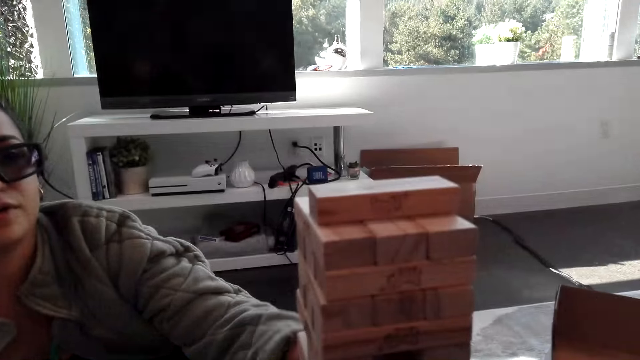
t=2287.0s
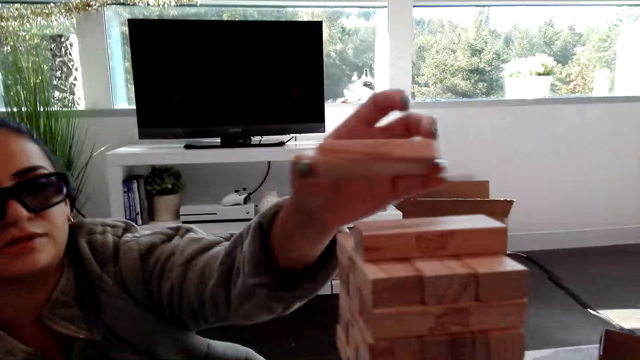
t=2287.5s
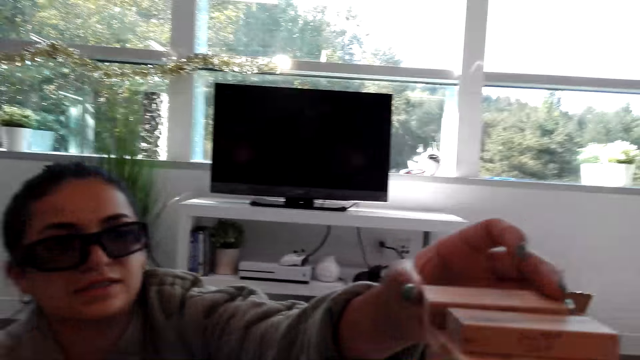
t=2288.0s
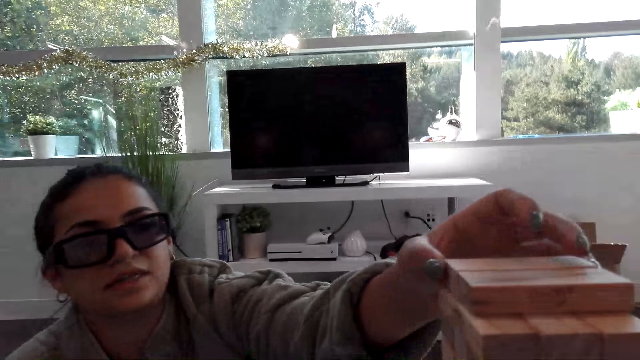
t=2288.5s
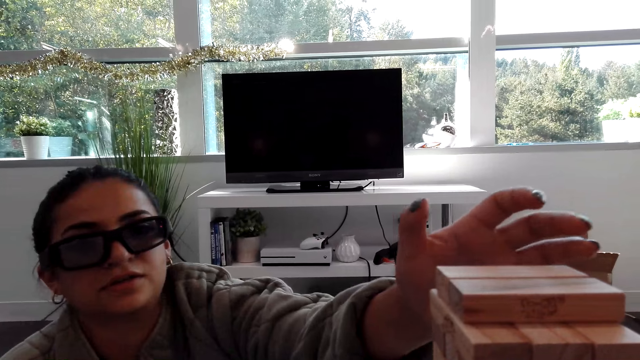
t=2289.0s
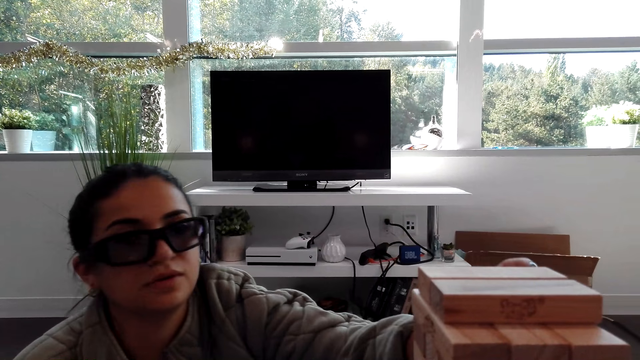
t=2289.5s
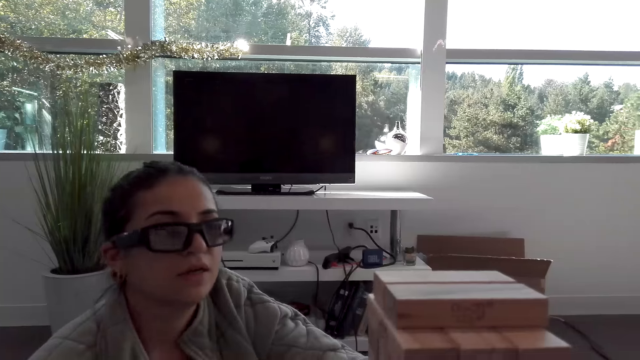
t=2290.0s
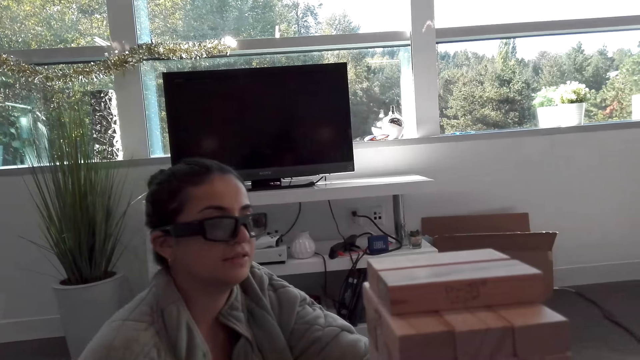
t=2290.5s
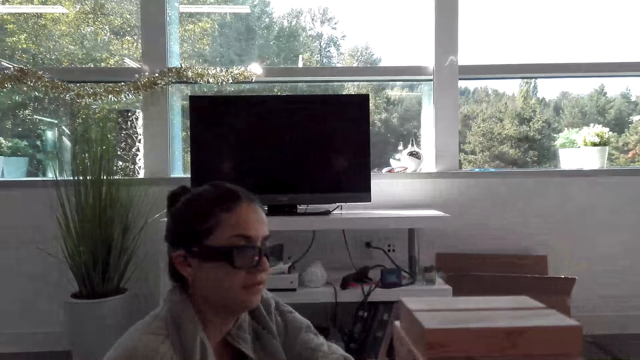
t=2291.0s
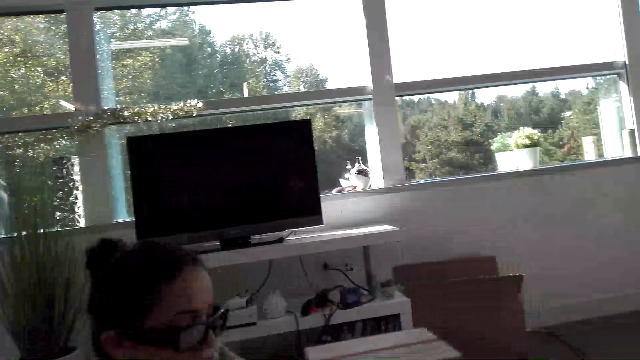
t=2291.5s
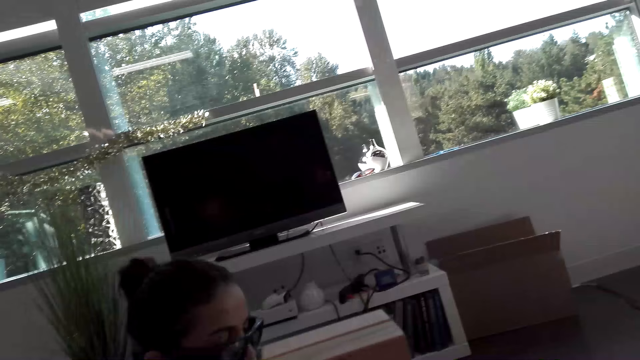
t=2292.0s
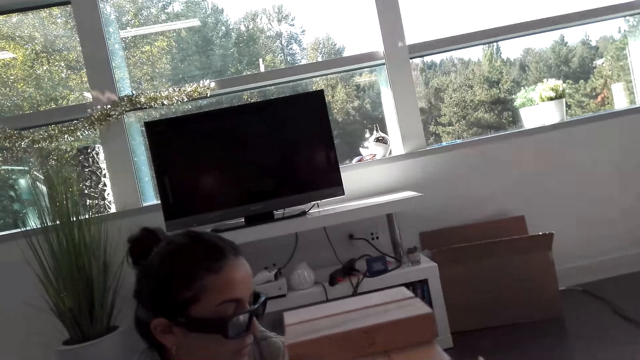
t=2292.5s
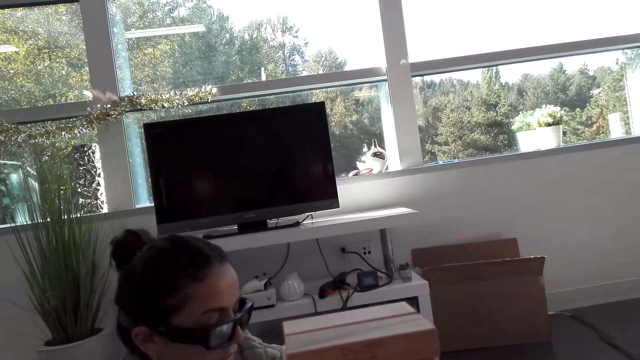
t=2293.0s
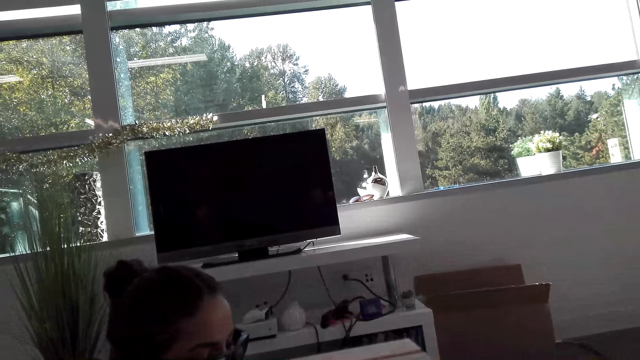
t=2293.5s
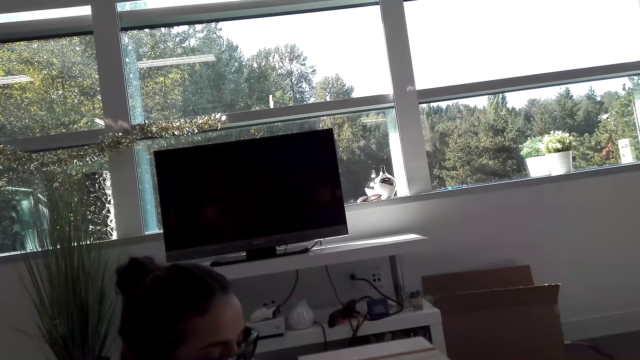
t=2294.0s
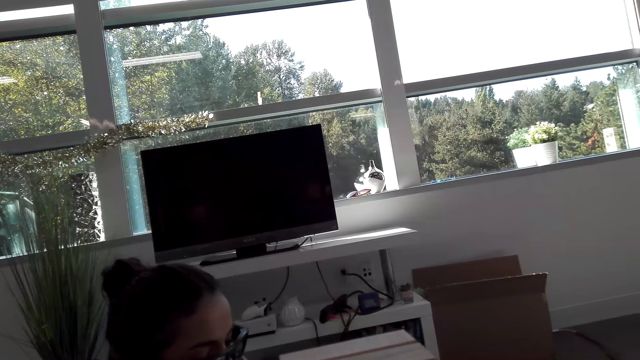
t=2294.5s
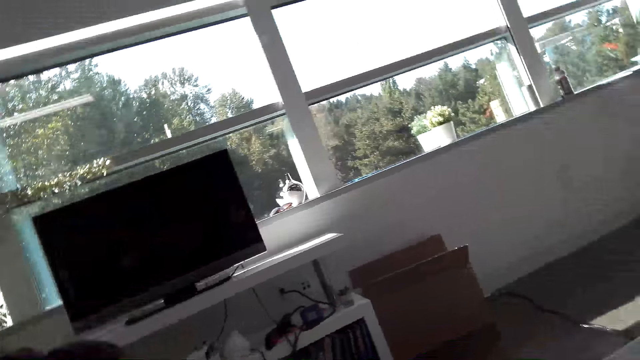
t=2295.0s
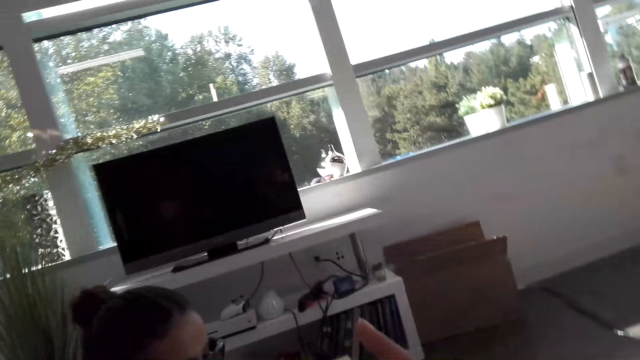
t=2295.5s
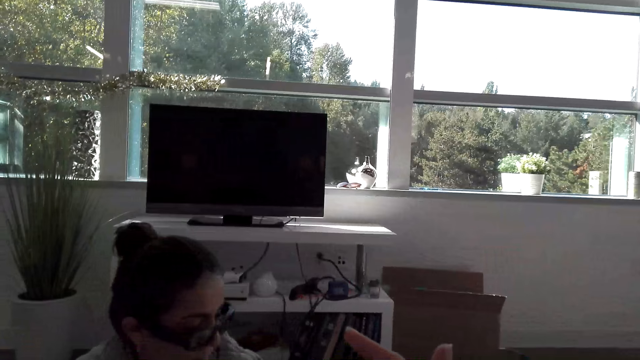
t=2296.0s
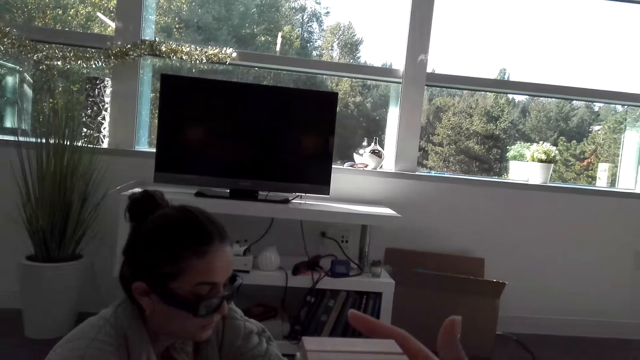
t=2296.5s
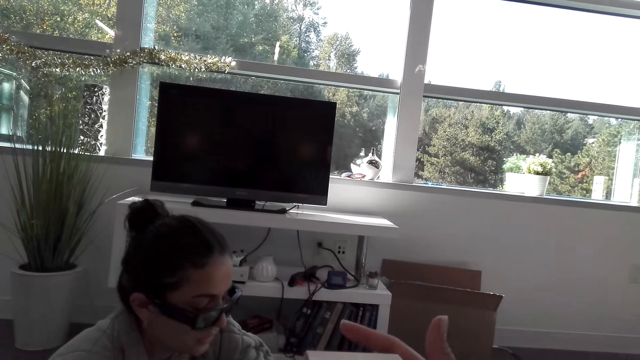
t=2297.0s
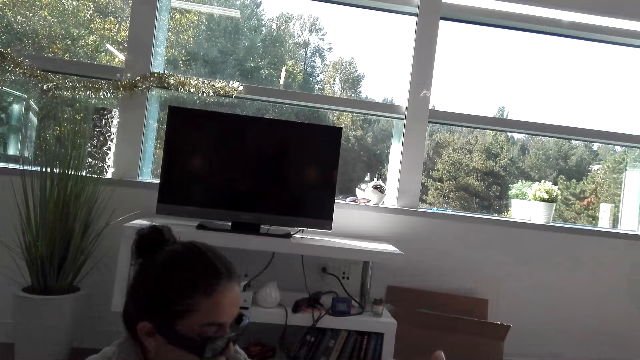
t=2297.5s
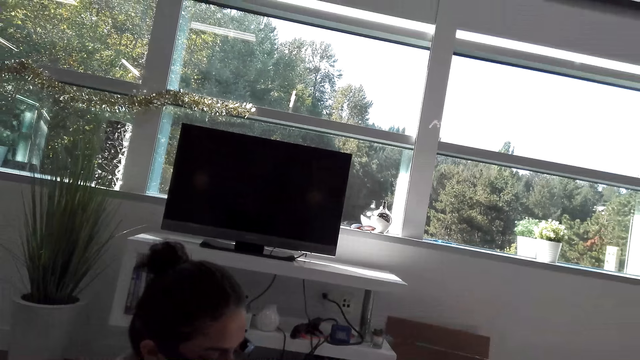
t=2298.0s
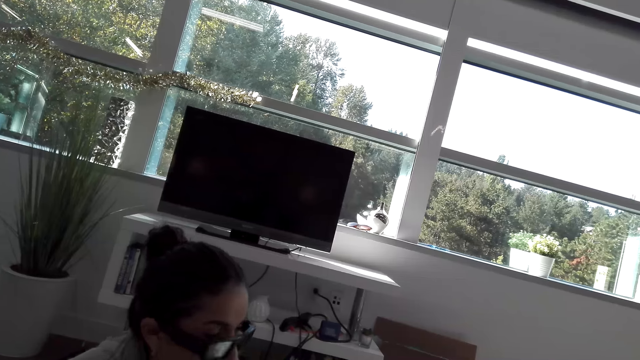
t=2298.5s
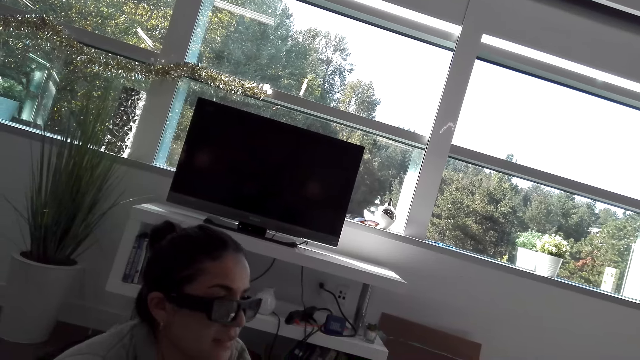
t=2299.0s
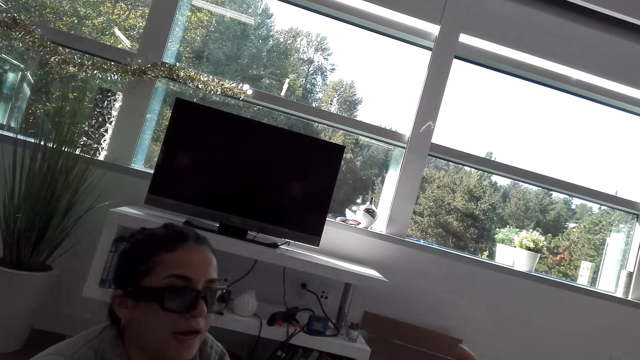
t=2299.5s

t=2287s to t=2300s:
A woman puts a wooden block on other wooden blocks. The camera wearer plays a block tower game. They move a hand.

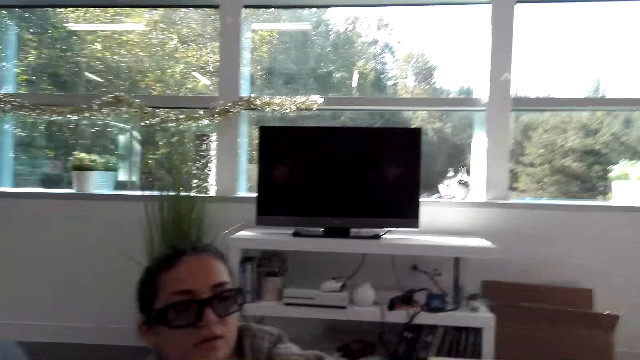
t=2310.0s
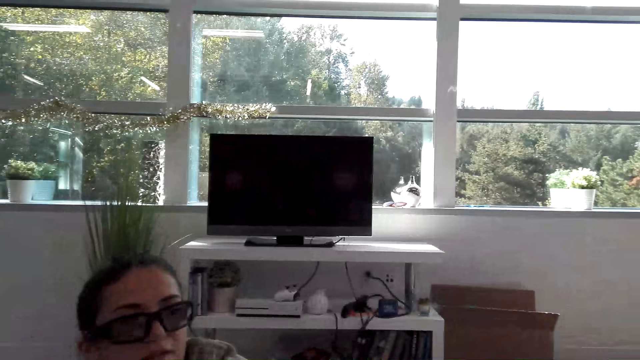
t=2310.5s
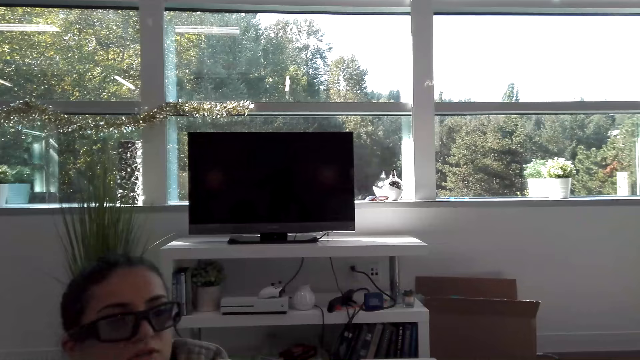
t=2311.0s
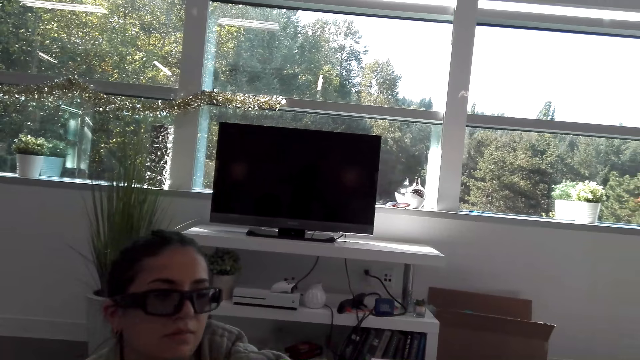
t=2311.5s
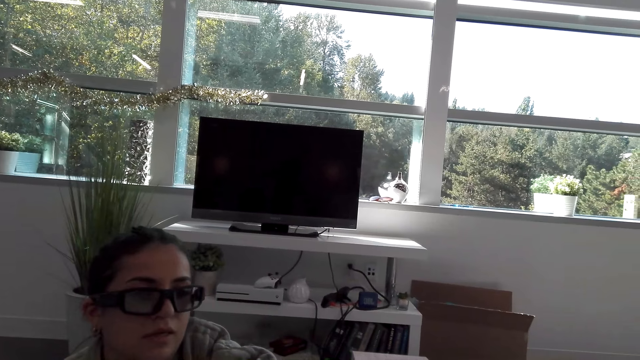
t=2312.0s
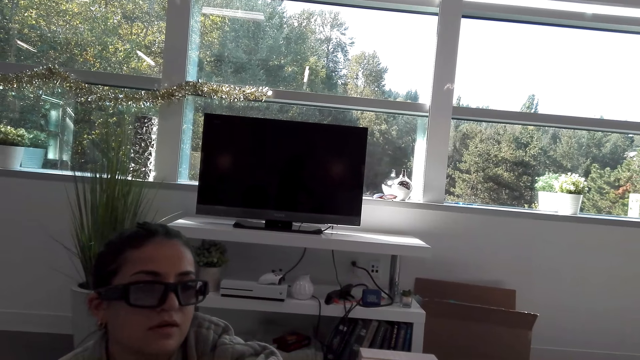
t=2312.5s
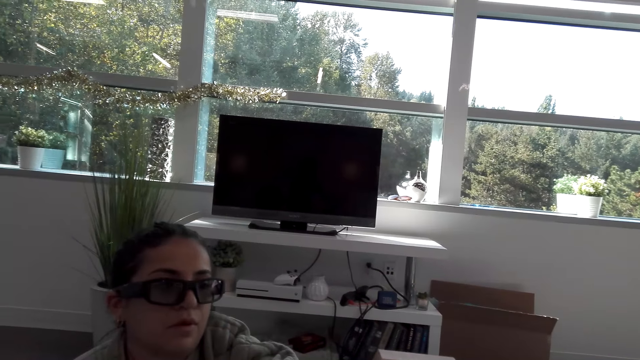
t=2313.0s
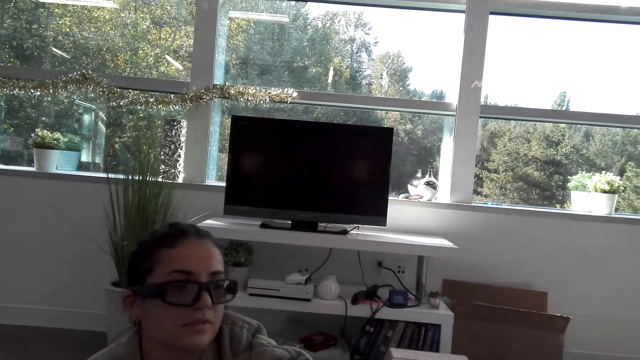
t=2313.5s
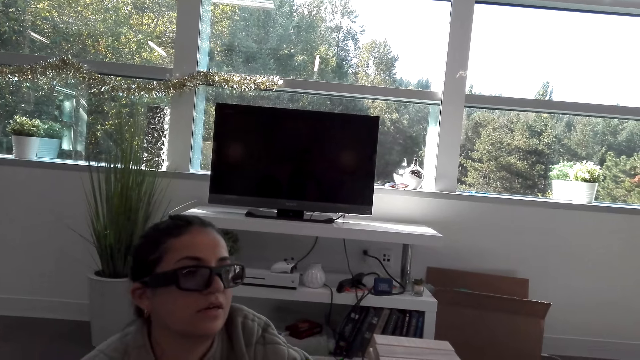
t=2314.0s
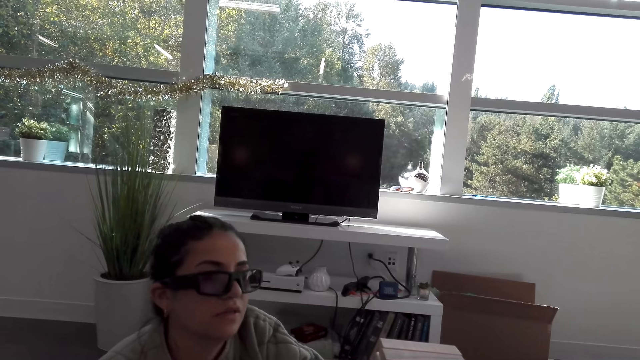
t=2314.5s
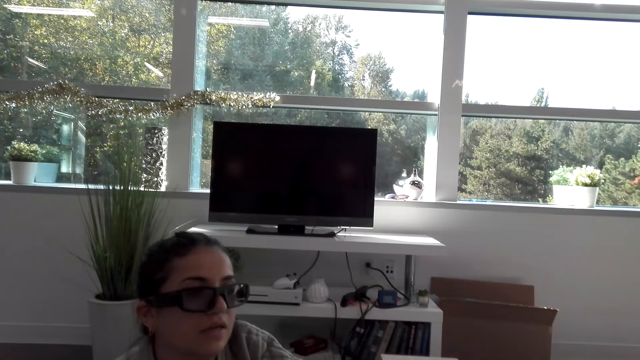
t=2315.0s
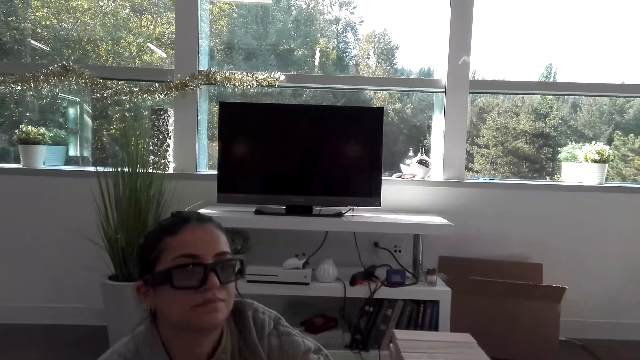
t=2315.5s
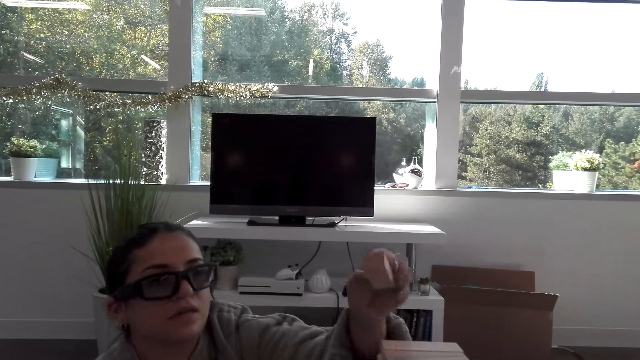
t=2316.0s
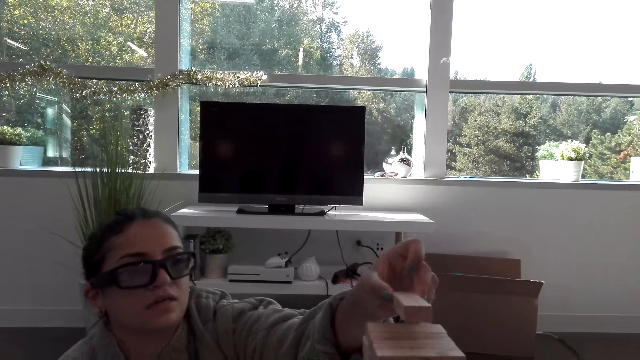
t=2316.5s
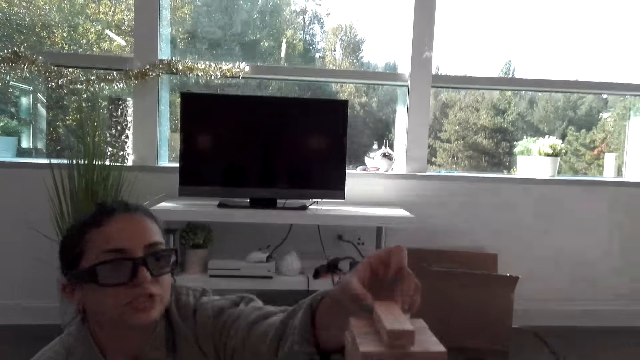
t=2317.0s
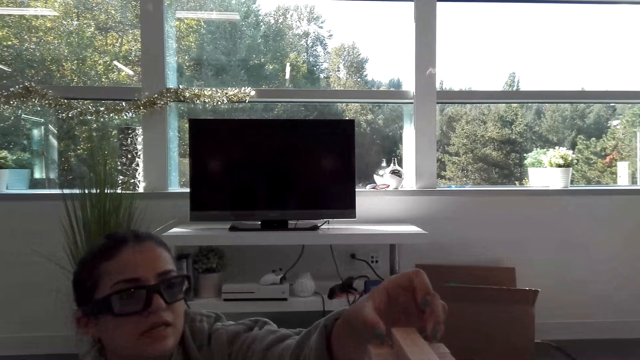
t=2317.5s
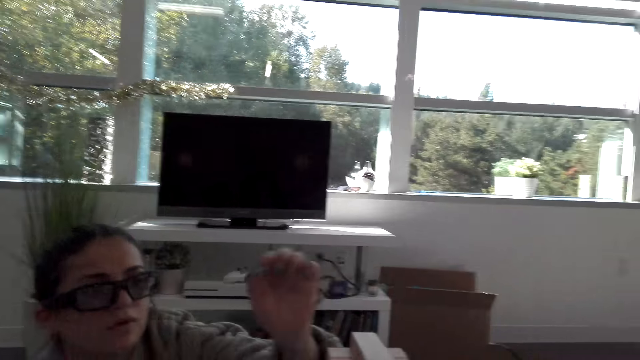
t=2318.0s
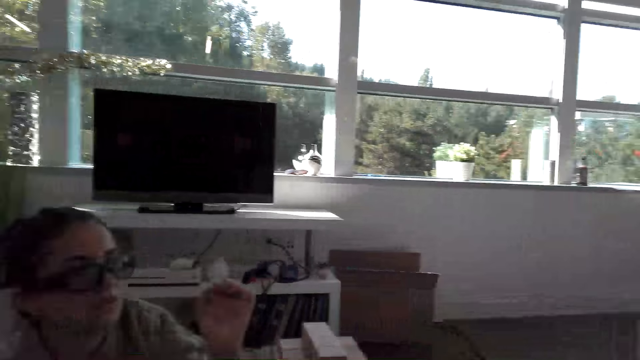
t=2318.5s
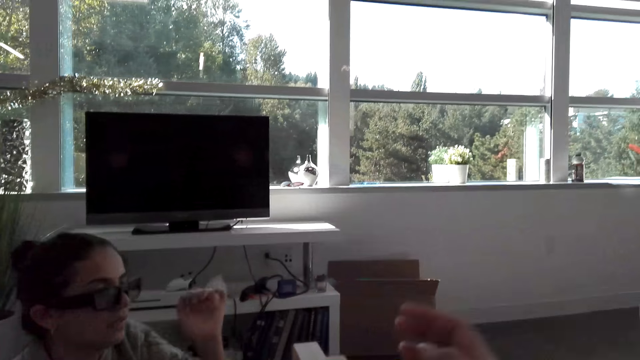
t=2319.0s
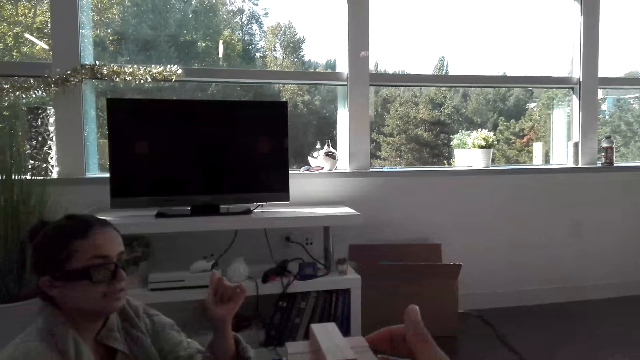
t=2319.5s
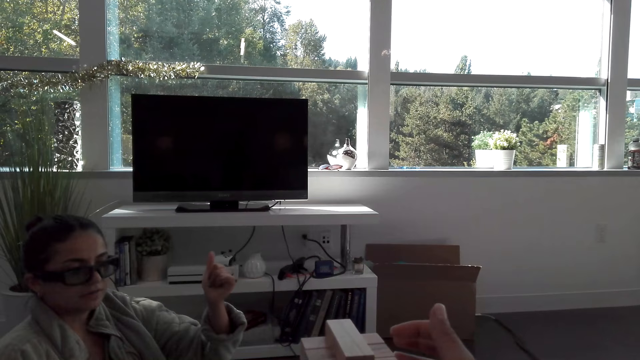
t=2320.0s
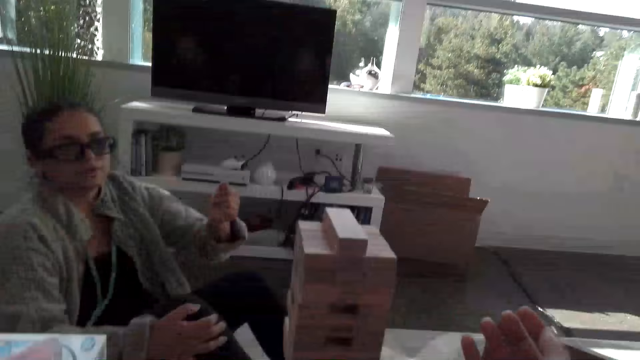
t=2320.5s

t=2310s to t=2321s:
A woman plays a block tower game. The woman puts a wooden block on other wooden blocks. The camera wearer moves a hand.
